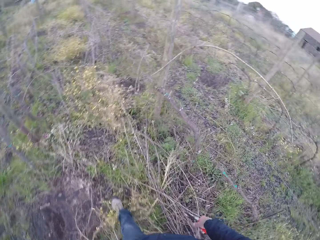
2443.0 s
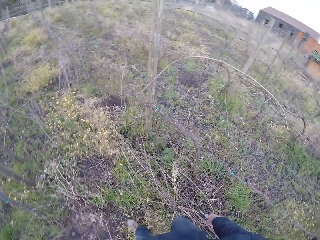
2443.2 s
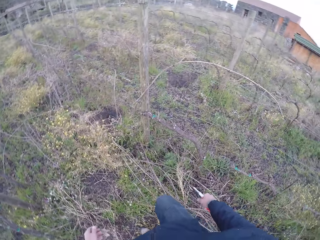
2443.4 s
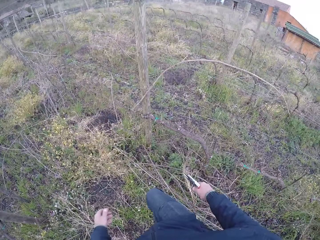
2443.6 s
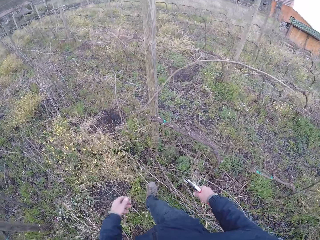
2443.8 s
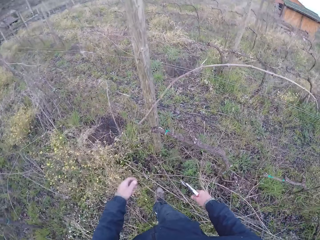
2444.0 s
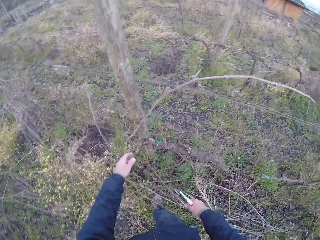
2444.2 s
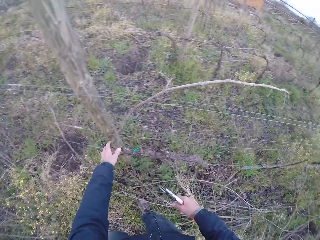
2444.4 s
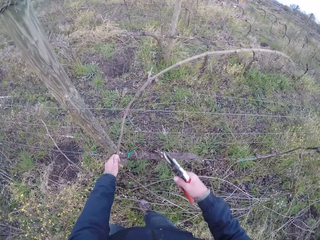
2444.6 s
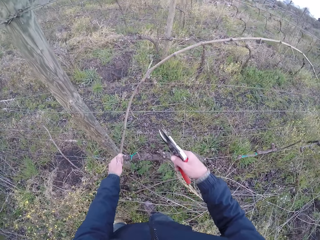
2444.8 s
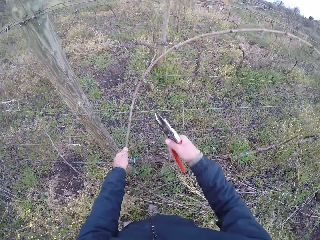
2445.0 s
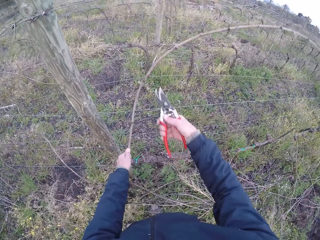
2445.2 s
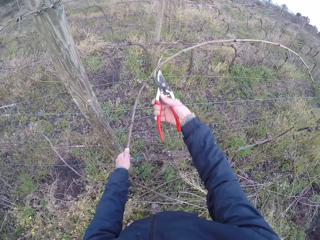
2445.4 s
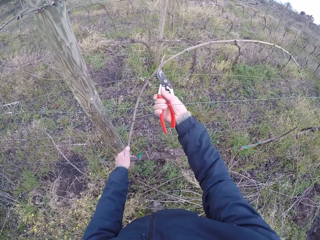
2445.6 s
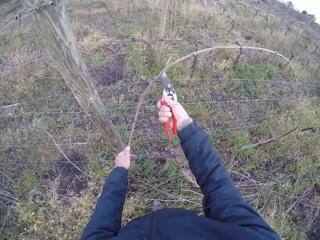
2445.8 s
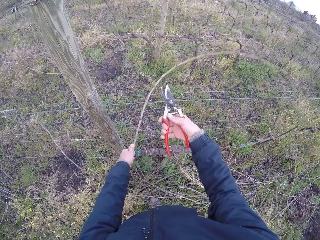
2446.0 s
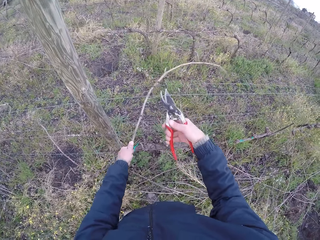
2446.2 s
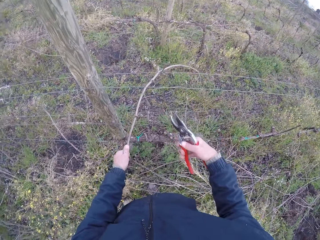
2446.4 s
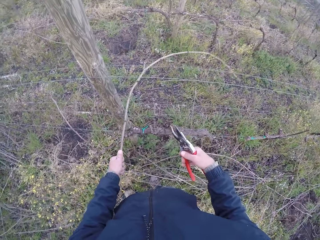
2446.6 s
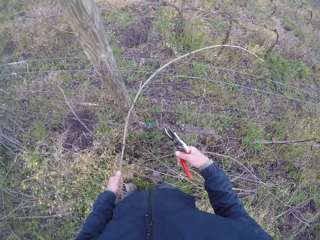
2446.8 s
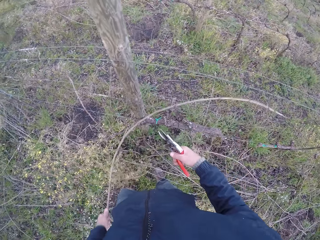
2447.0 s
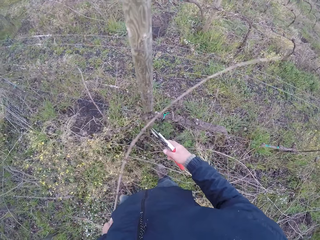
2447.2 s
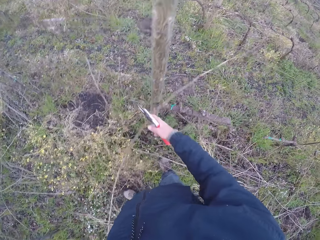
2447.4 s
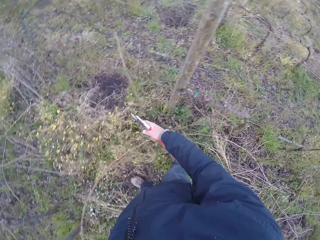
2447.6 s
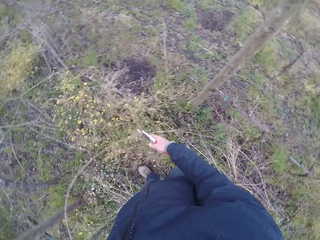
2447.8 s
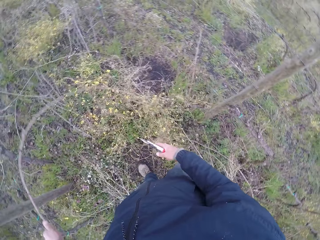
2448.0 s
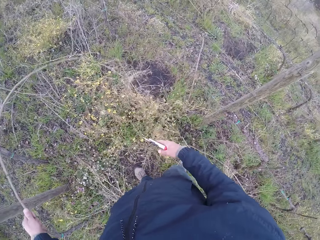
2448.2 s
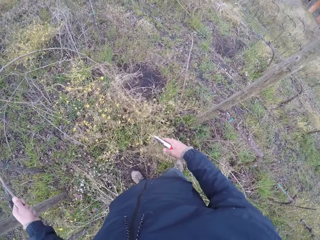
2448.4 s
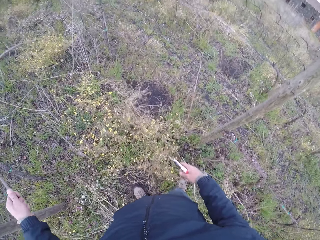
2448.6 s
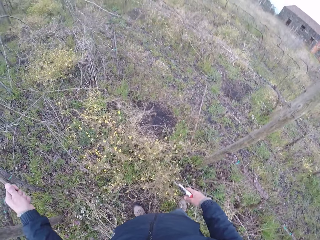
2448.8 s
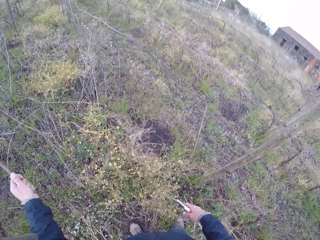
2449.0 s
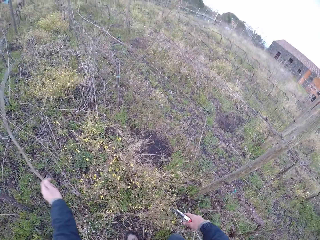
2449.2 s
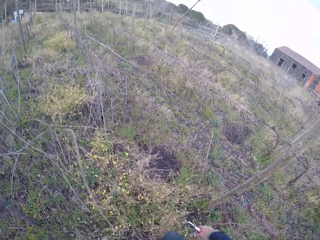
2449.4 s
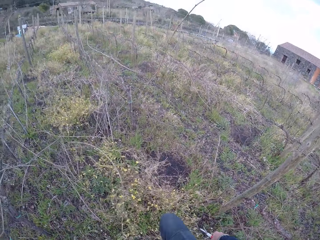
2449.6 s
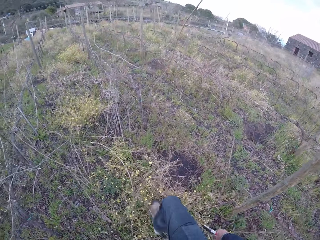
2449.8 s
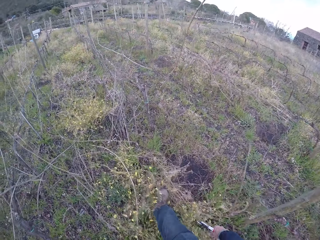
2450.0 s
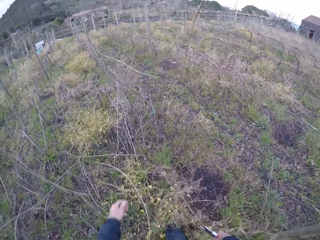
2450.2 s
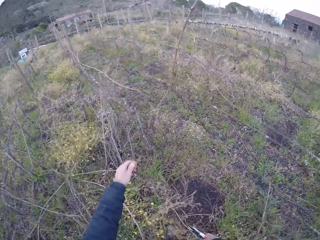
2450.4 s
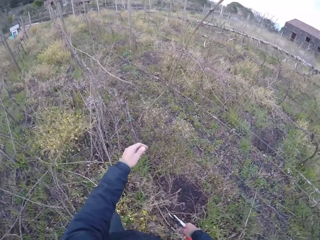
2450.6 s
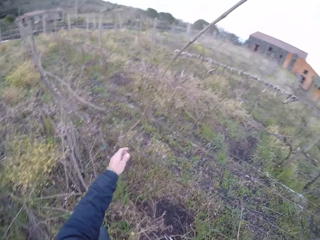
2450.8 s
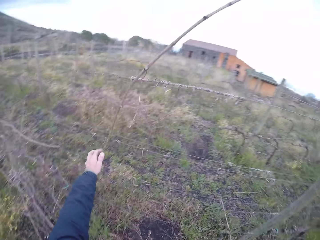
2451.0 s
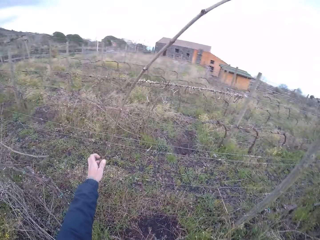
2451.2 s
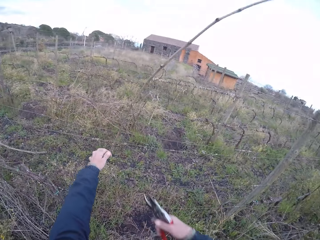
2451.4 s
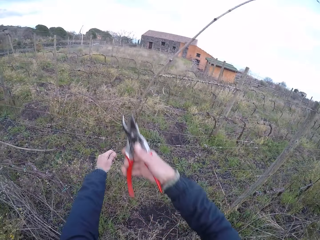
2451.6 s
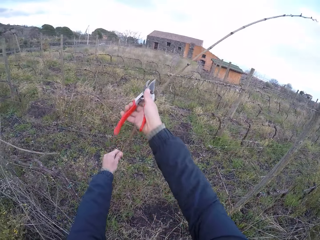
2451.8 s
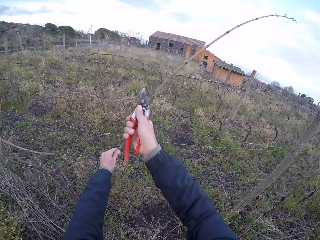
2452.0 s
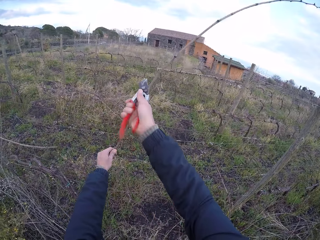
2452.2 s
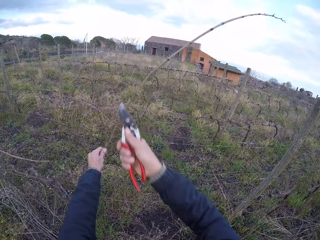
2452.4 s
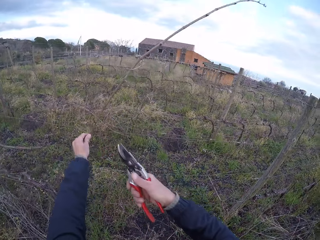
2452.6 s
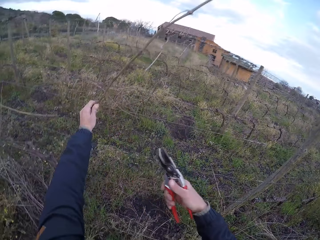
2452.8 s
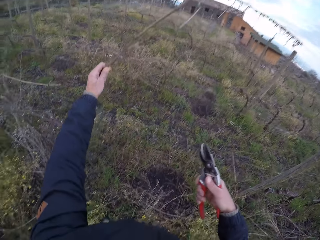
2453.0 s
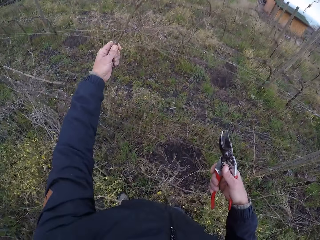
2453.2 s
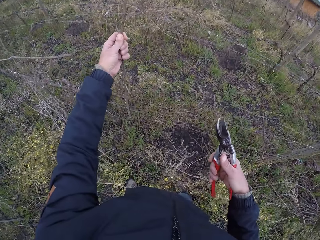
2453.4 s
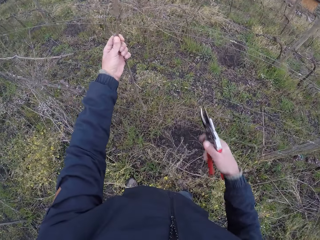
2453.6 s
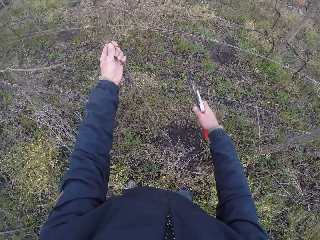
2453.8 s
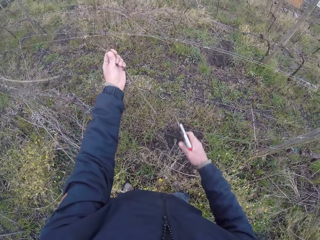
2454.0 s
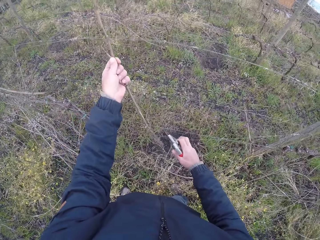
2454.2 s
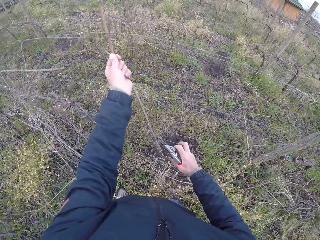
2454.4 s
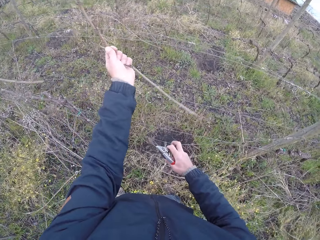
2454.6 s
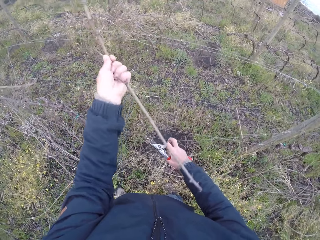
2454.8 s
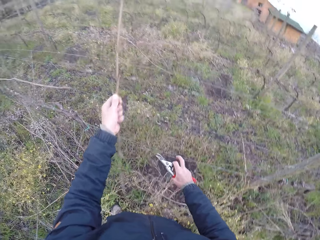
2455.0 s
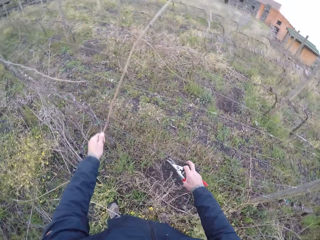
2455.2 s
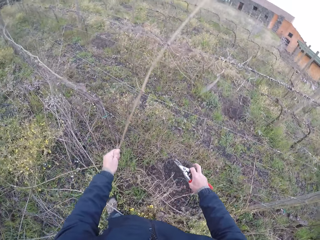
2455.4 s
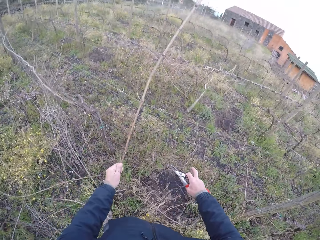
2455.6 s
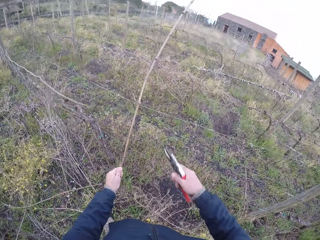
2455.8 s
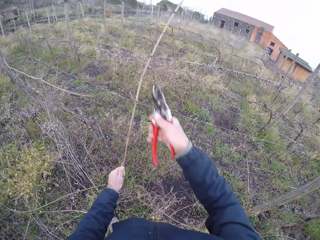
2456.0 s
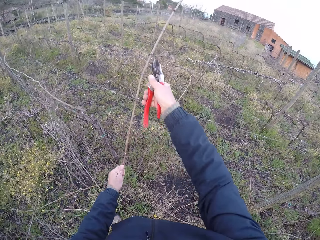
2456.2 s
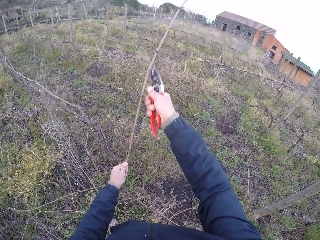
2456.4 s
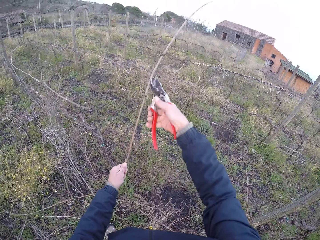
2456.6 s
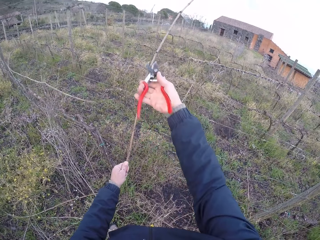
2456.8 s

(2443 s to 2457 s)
The camera wearer holds a twig on the fence with his left hand. He cuts off a branch with the pair of secateurs in his right hand. He pulls a stick with the left hand. He drops the stick on the ground with the left hand. He walks around. He holds a branch with his left hand. He cuts off the branch with the pair of secateurs in his right hand. He holds a stick with the left hand. He pulls a stick with the left hand.

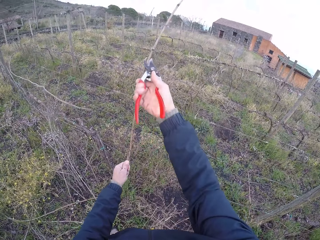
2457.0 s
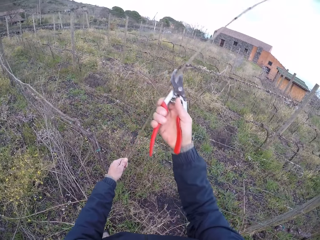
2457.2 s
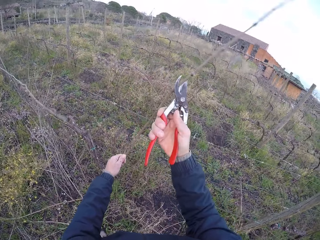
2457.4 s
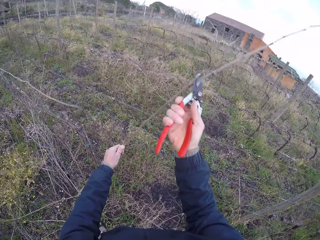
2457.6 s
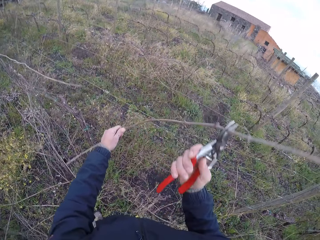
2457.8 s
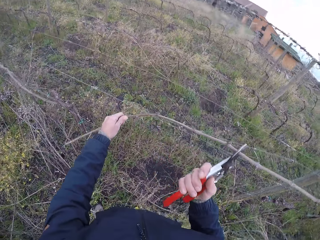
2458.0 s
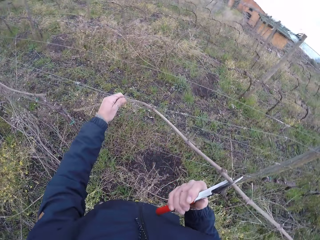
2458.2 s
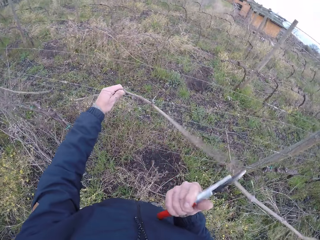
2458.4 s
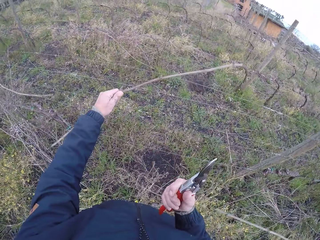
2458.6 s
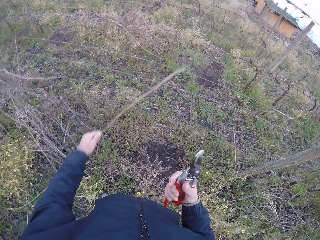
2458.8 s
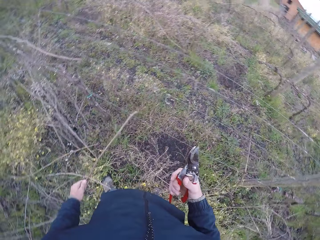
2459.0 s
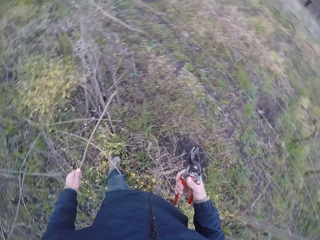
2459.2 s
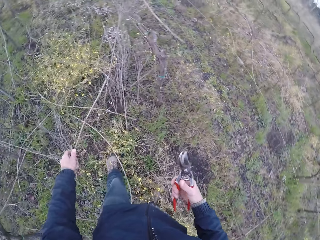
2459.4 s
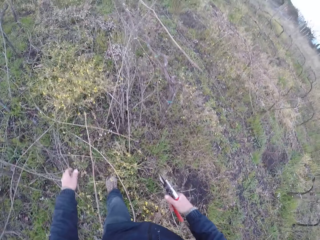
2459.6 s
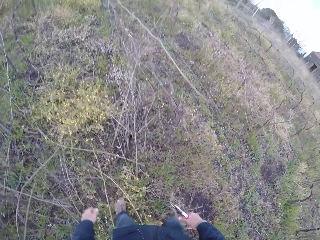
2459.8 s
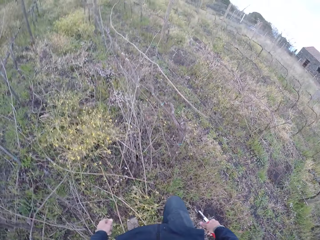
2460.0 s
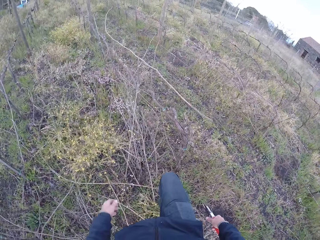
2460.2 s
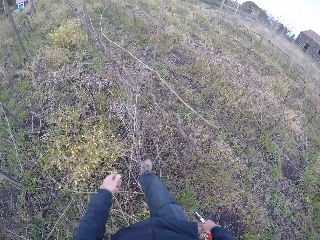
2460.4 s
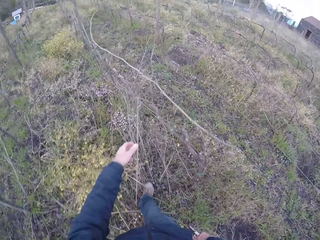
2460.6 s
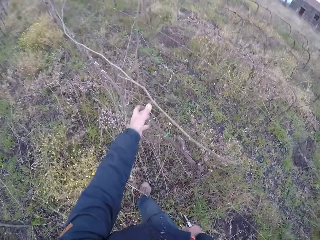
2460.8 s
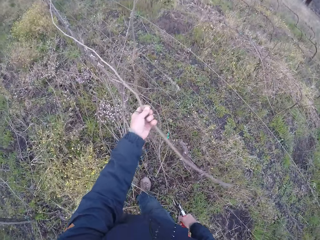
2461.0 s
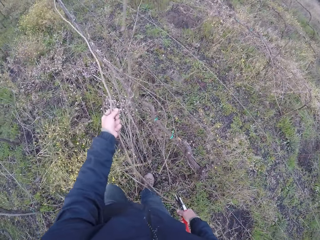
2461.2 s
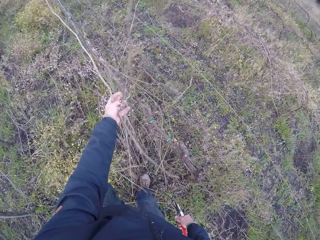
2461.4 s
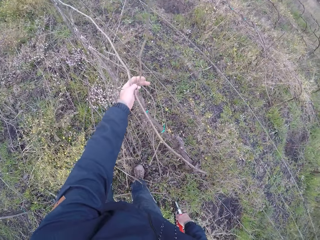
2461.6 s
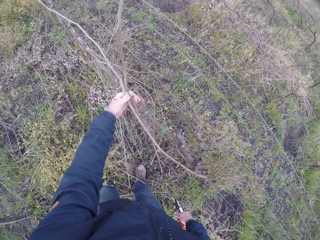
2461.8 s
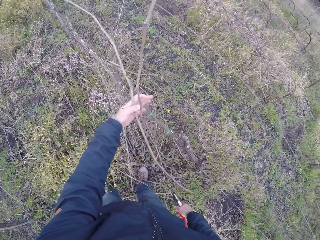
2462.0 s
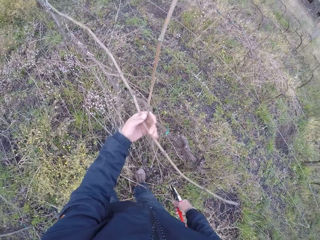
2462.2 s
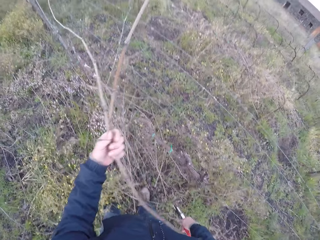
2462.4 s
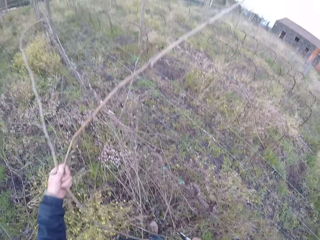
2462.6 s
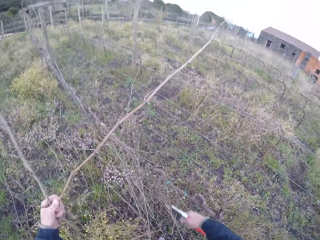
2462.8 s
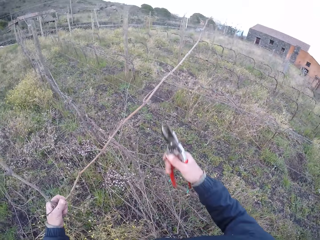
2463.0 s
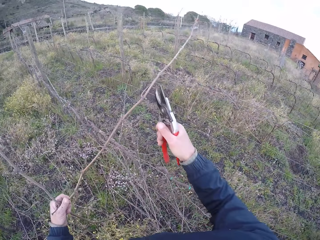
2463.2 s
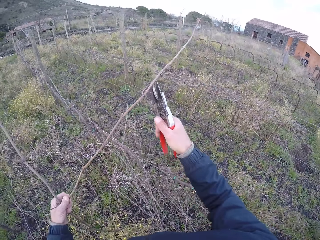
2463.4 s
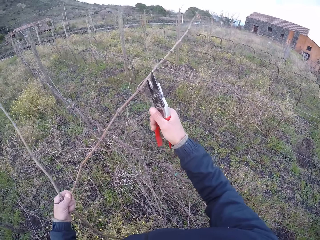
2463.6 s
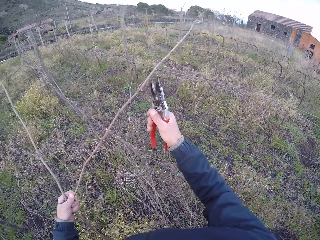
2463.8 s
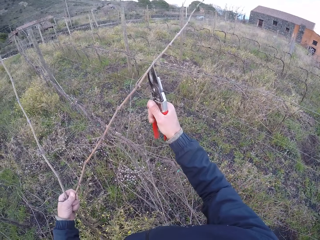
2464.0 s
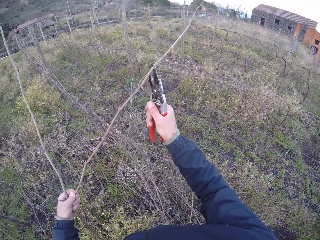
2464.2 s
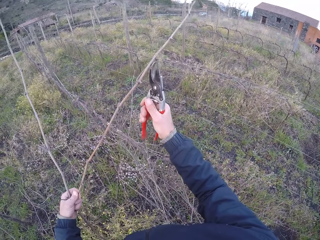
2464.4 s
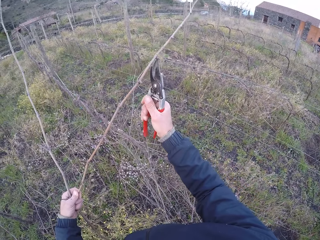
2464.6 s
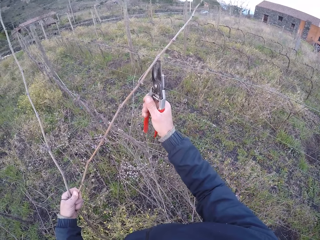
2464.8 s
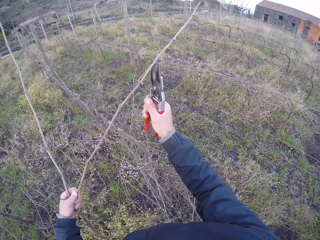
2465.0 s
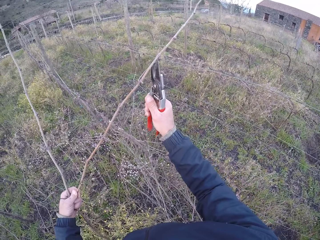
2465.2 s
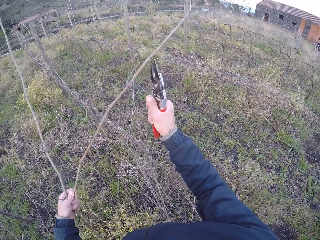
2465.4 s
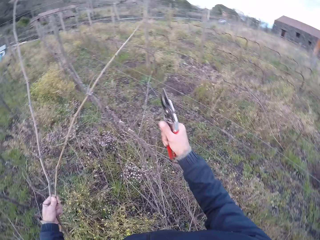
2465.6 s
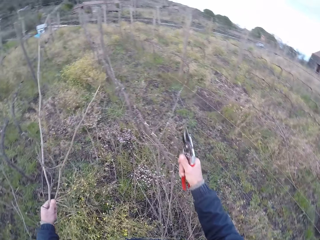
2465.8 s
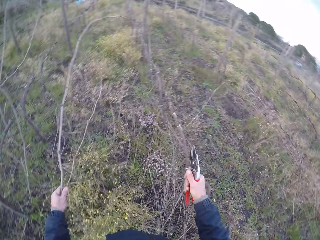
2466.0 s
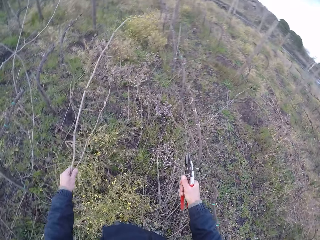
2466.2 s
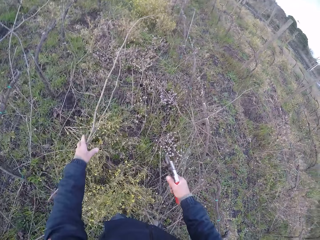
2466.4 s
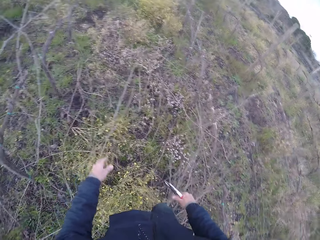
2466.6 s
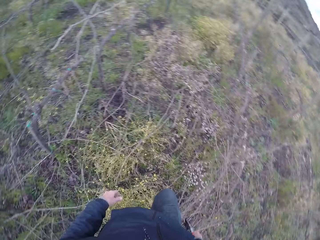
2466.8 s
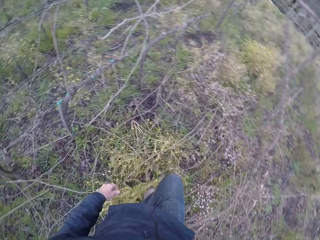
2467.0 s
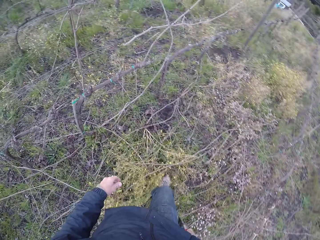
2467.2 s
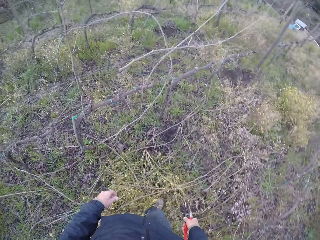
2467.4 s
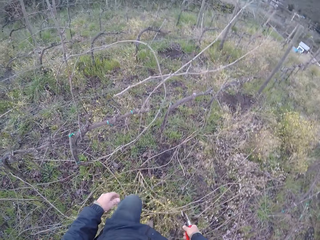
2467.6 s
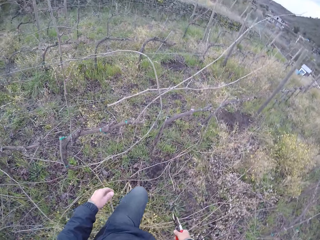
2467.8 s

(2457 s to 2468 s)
The camera wearer cuts off the branch with the pair of secateurs in his right hand. He looks around. He drops the stick on the ground with the left hand. He holds a branch with his left hand. He pulls the sticks with the left hand. He cuts off the branch with the pair of secateurs in his right hand. He drops the branch in his left hand on the floor. He walks around.
